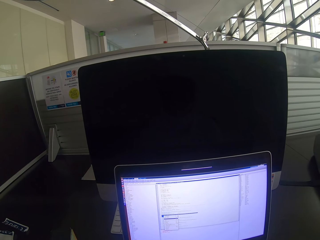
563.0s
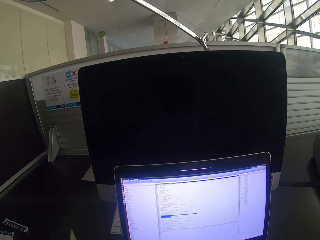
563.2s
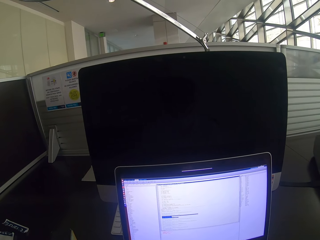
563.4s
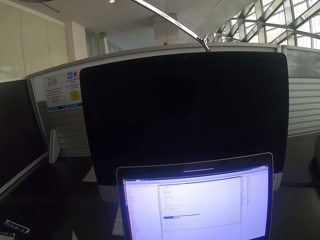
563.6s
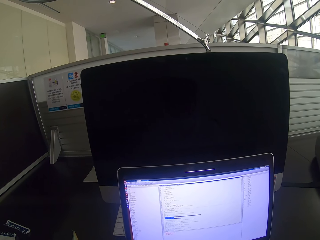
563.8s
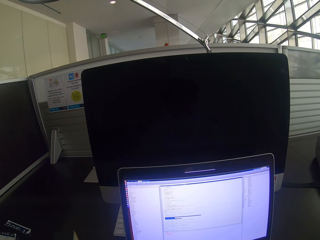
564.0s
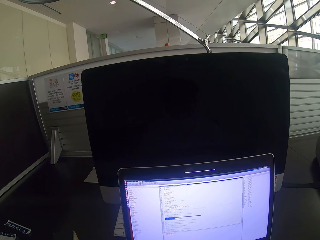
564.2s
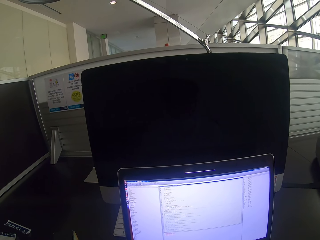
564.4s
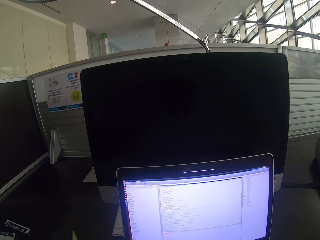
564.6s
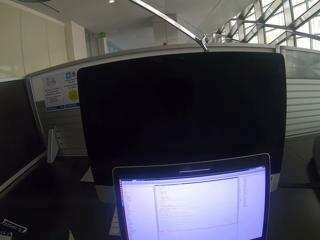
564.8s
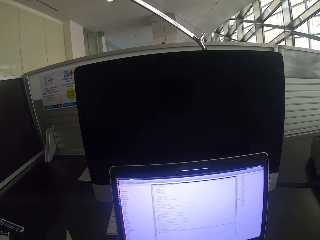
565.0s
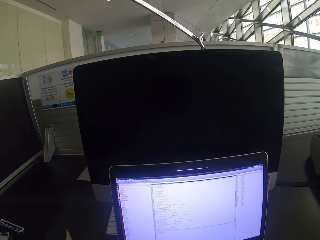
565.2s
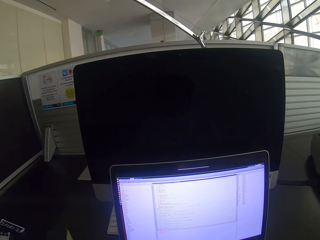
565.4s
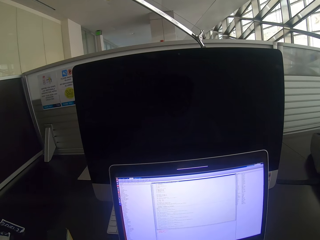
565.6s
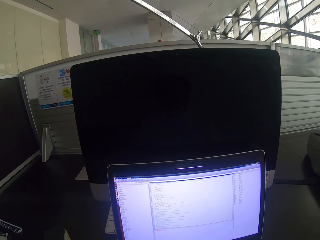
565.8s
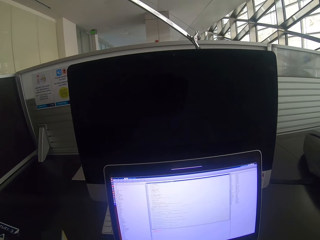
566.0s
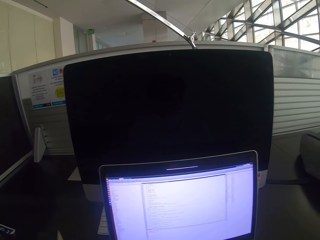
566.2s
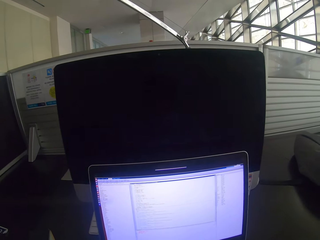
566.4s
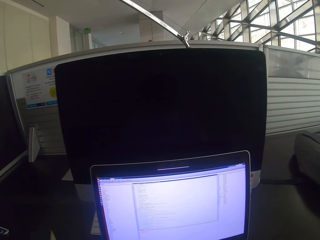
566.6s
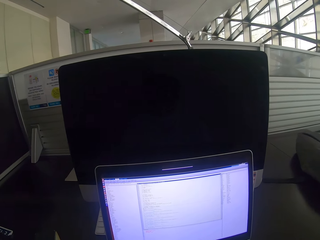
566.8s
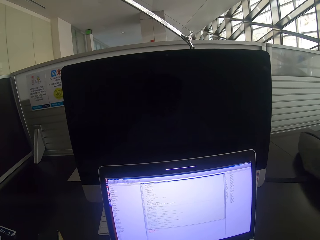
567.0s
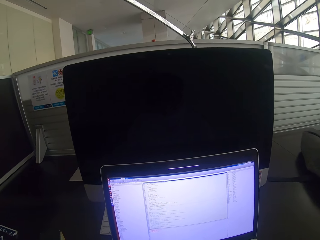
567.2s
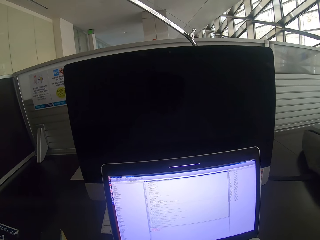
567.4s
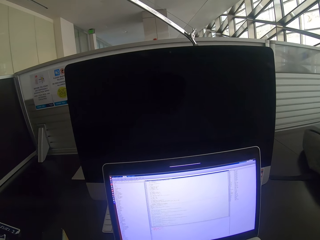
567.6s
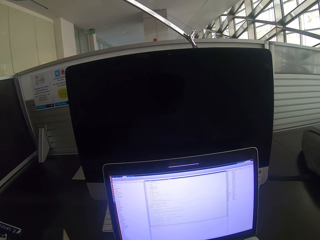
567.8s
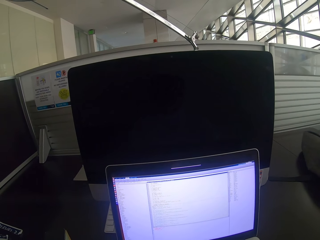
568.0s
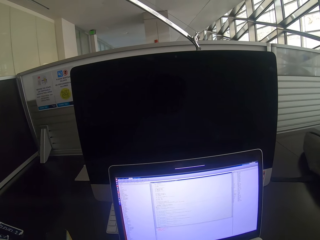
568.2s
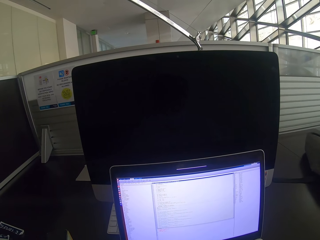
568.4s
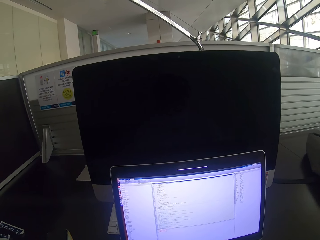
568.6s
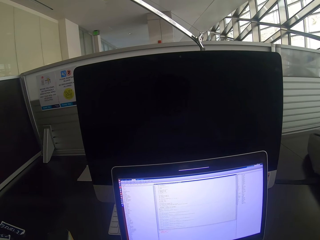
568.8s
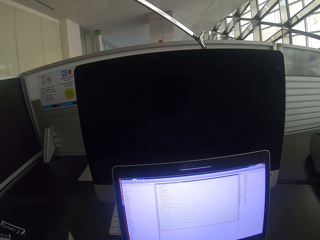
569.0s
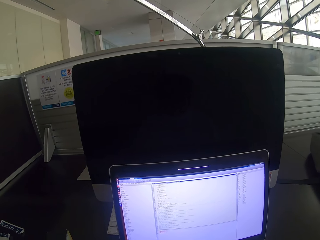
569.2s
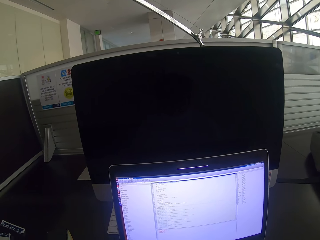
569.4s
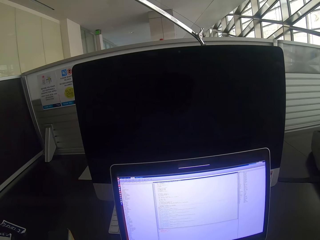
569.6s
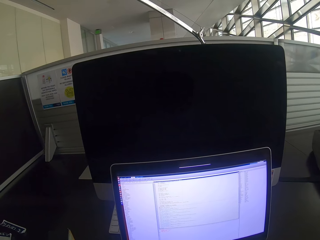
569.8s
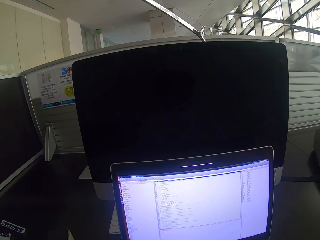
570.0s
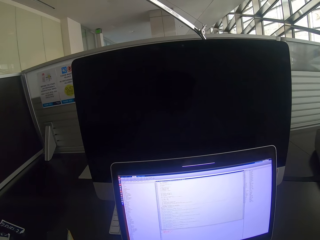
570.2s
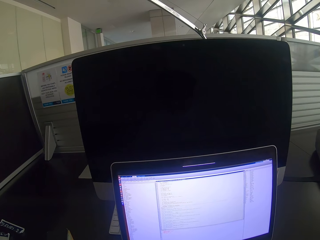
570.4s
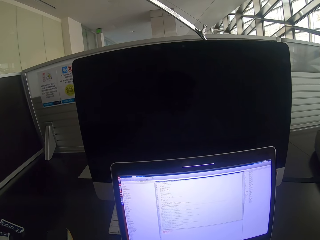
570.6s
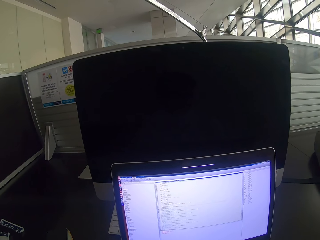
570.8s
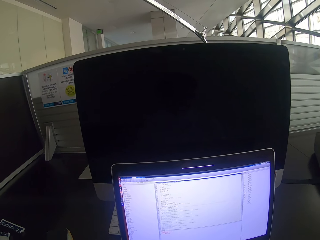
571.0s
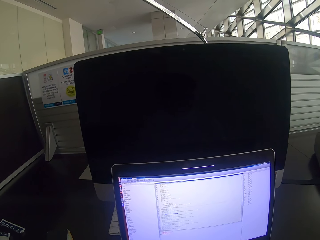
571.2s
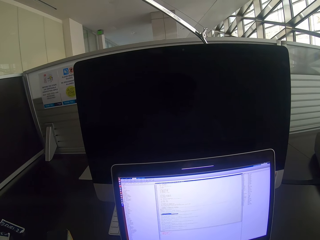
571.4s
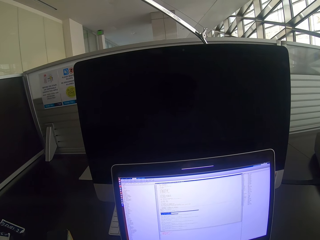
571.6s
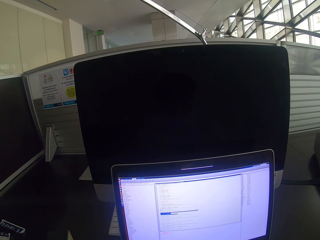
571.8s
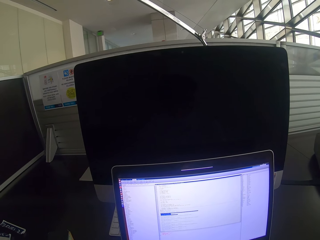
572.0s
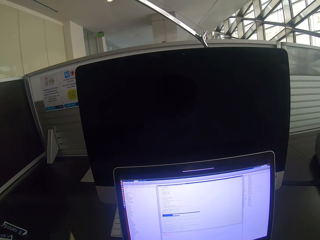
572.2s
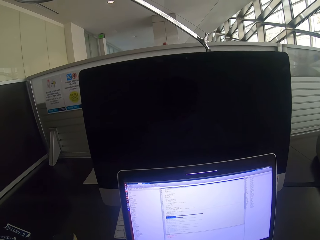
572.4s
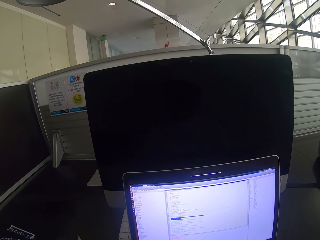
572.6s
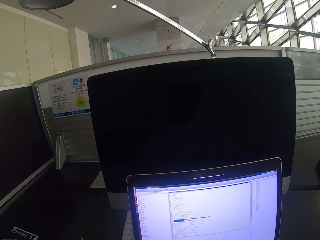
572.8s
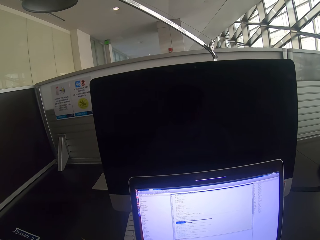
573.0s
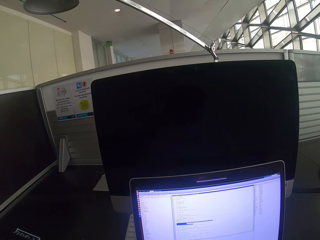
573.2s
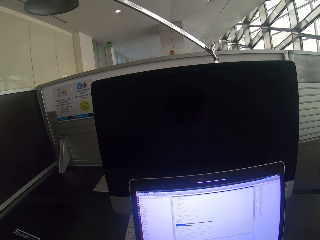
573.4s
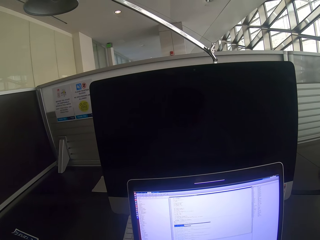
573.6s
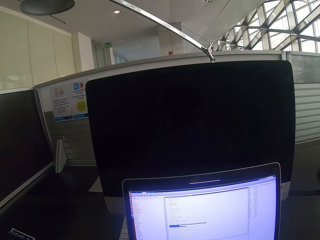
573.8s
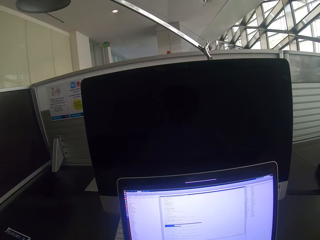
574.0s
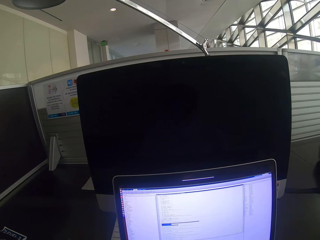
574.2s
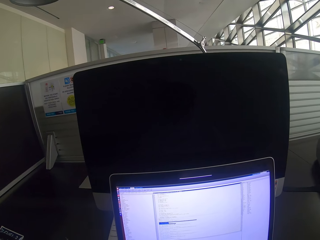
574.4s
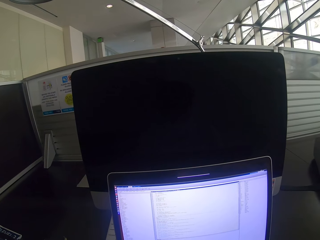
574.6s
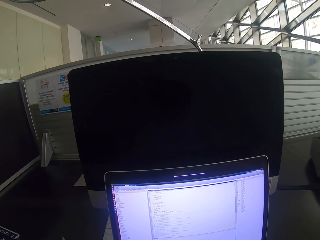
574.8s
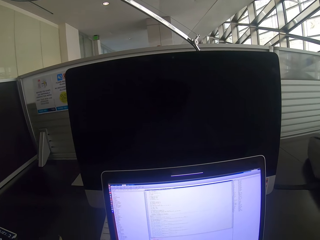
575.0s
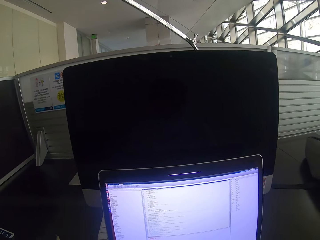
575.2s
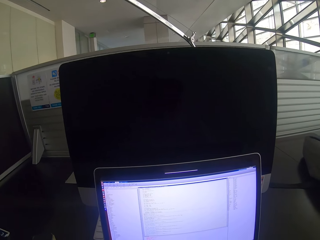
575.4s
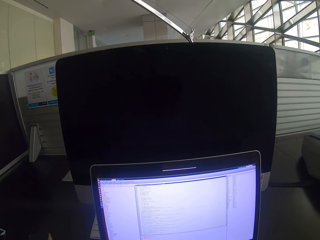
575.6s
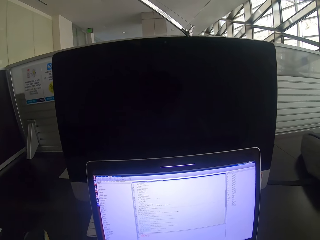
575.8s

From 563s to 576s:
The camera wearer stares at the laptop. They scroll the mouse. They use the laptop.

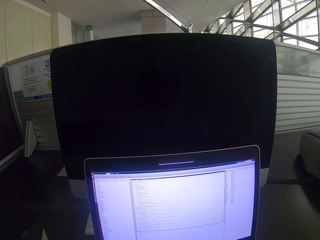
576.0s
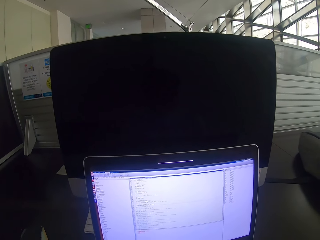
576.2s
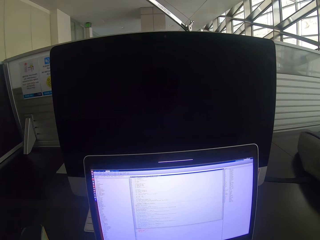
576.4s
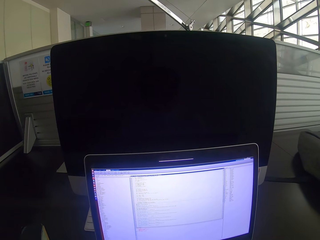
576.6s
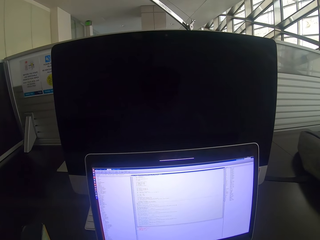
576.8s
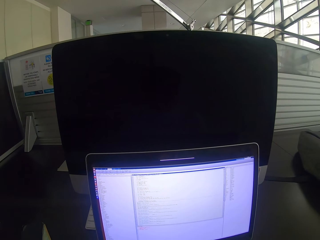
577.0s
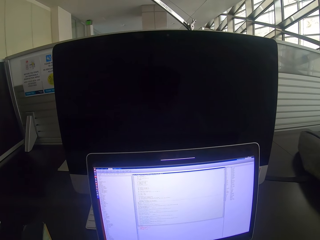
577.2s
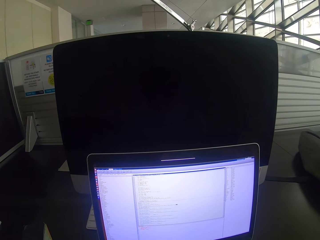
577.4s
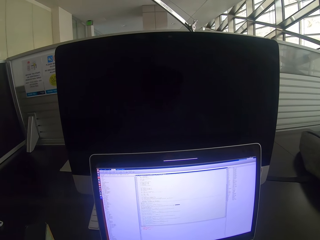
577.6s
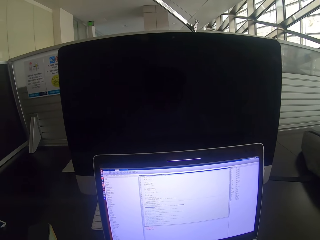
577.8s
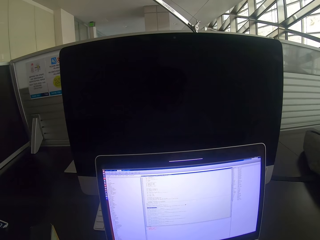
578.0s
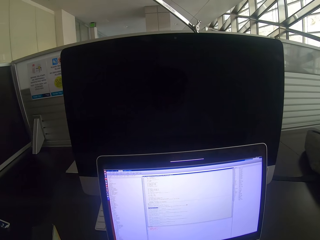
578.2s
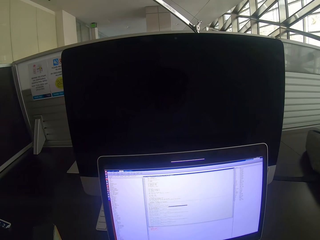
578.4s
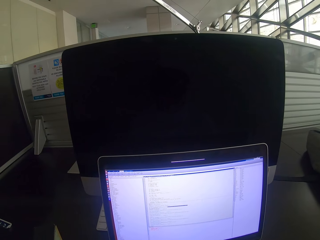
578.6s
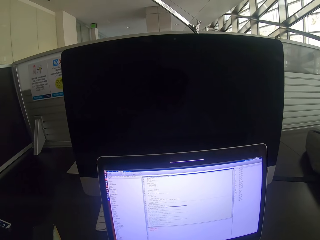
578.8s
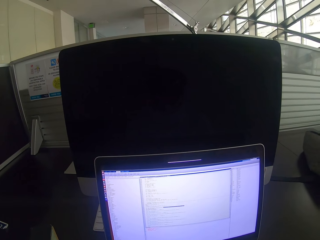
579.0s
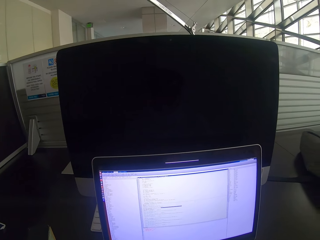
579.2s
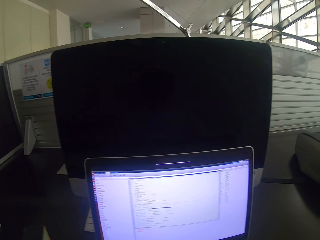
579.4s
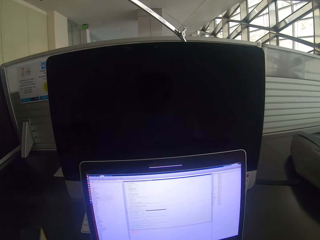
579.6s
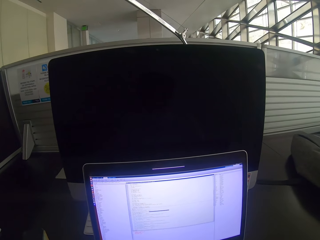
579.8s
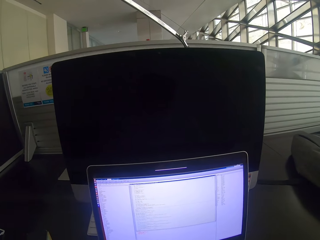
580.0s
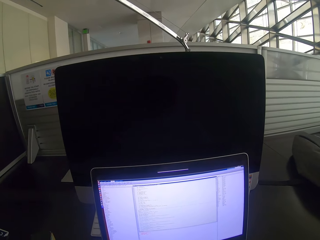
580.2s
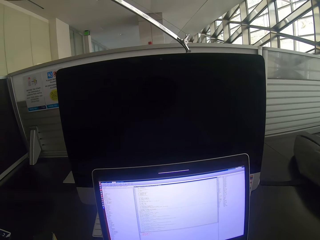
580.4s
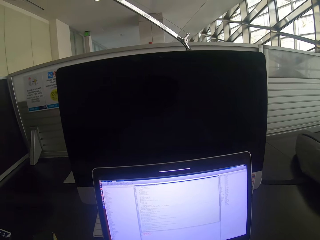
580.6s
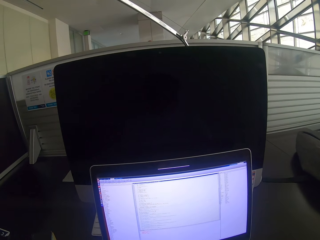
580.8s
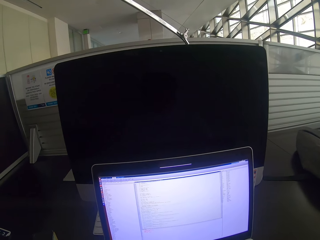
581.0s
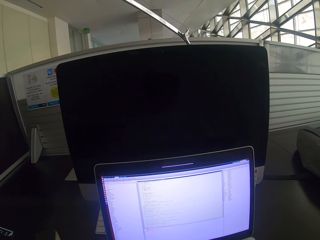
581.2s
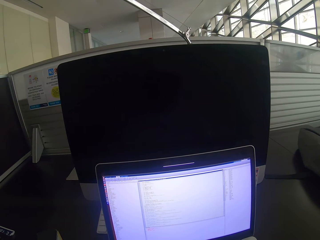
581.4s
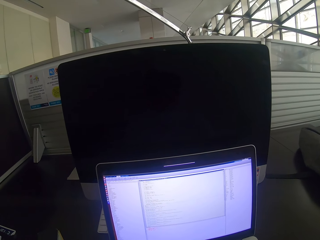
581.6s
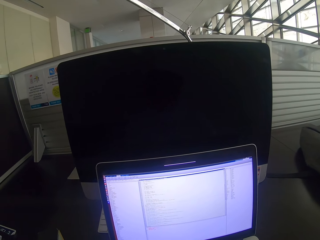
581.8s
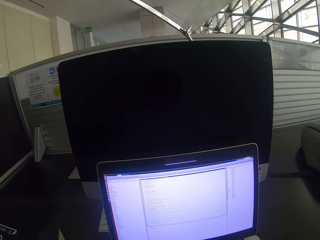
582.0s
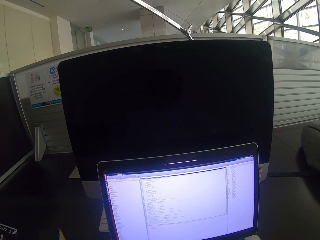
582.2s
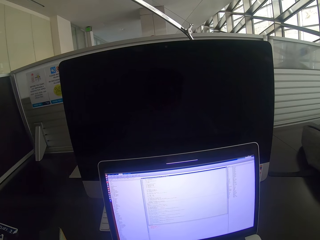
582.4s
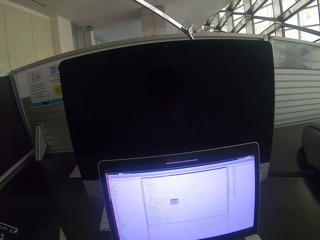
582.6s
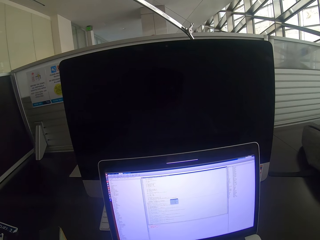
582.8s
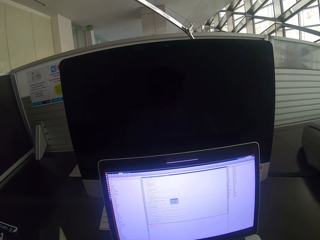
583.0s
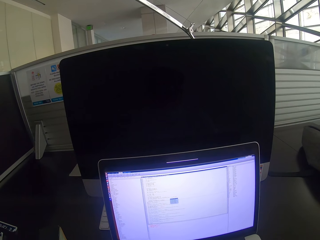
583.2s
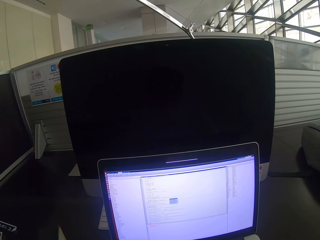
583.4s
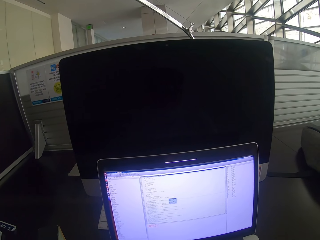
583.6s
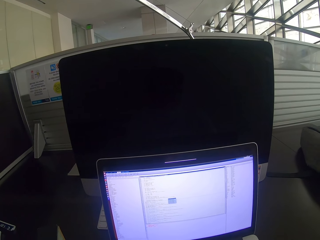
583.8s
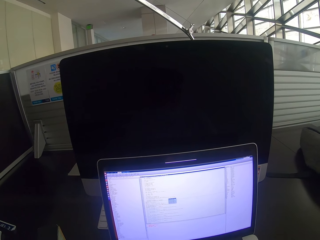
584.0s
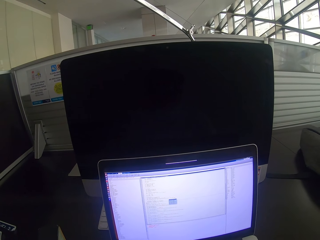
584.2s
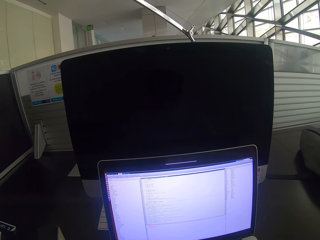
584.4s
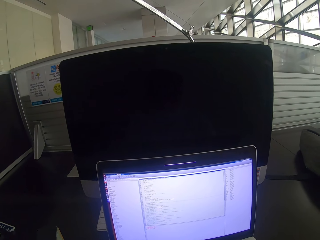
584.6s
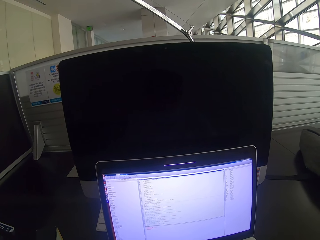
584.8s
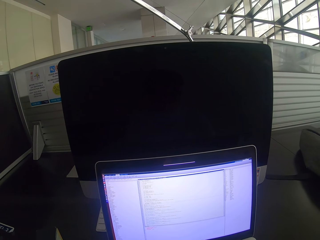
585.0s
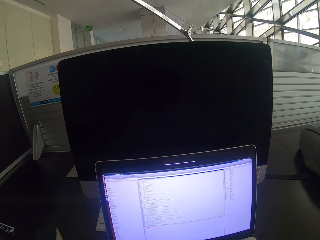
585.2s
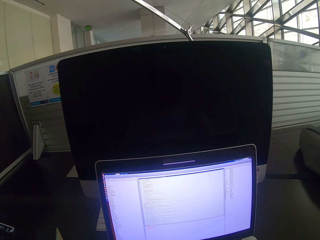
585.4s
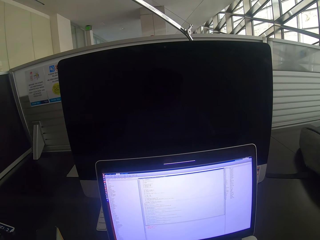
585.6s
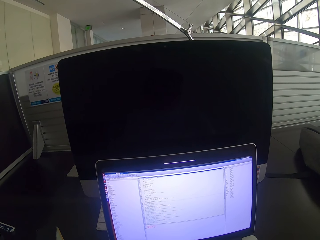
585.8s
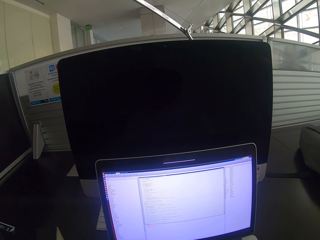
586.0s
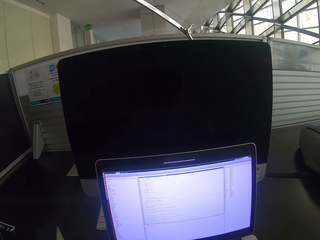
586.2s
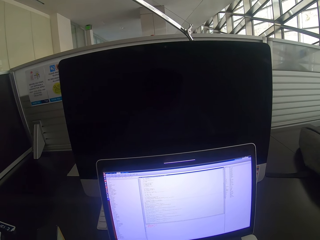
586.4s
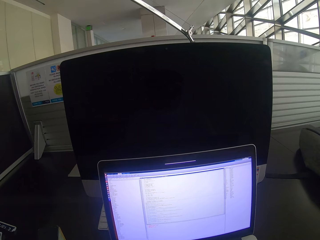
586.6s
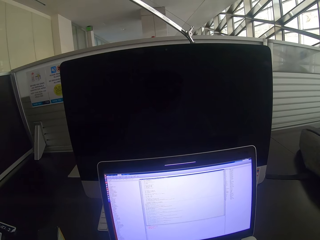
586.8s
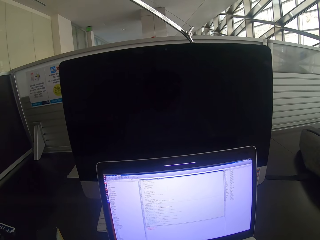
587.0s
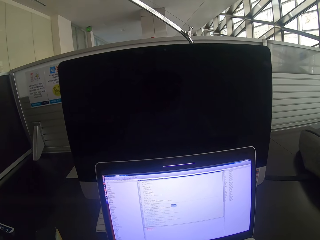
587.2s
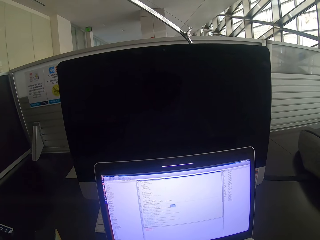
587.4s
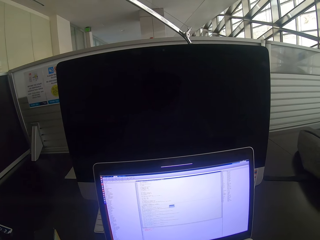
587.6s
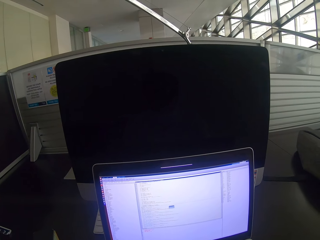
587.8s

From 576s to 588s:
The camera wearer stares at the laptop. They scroll the mouse. They stare at the laptop. They scroll the mouse. They use the laptop. They stare at the laptop.
